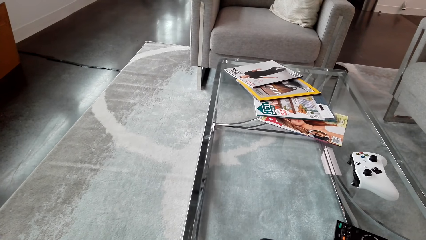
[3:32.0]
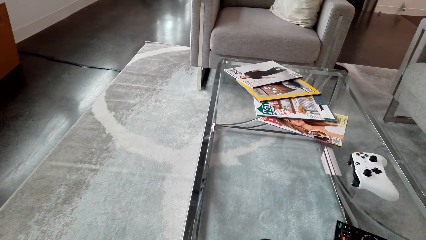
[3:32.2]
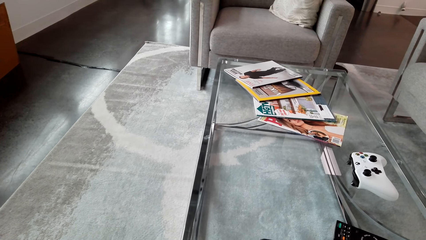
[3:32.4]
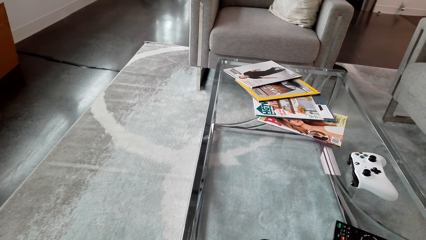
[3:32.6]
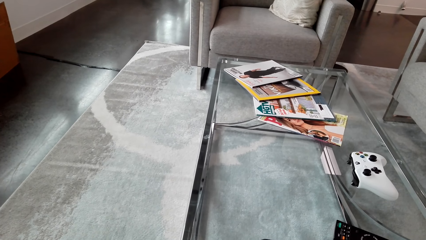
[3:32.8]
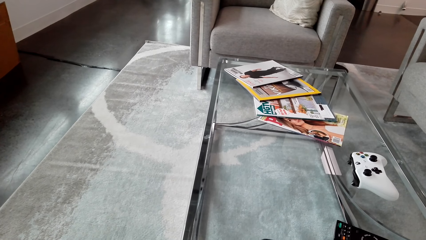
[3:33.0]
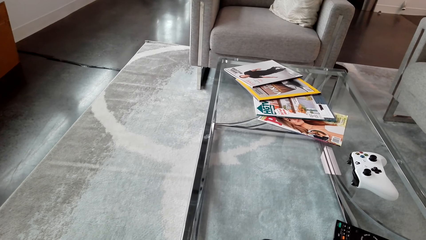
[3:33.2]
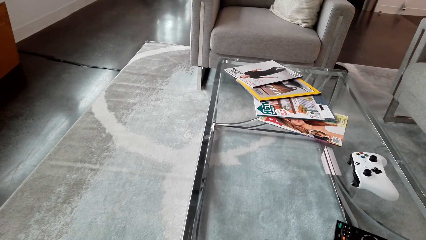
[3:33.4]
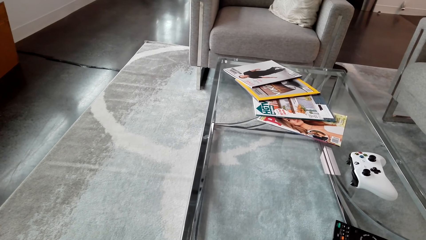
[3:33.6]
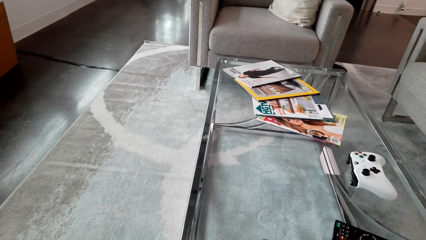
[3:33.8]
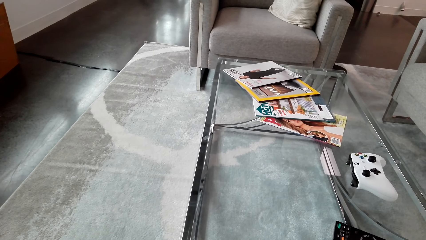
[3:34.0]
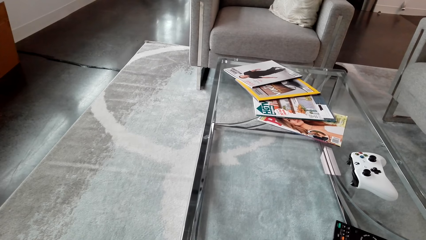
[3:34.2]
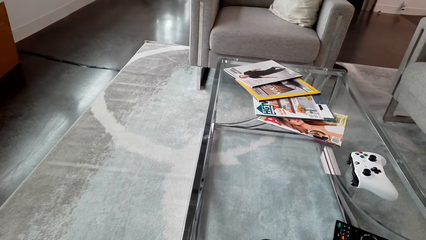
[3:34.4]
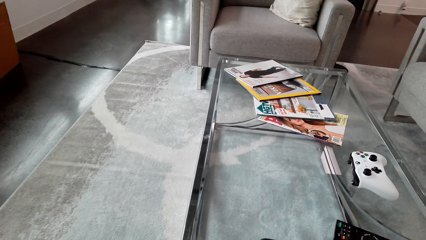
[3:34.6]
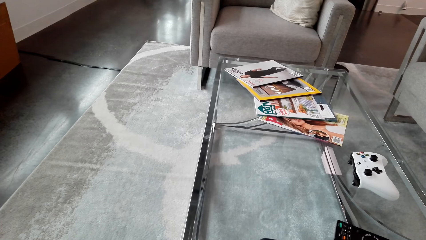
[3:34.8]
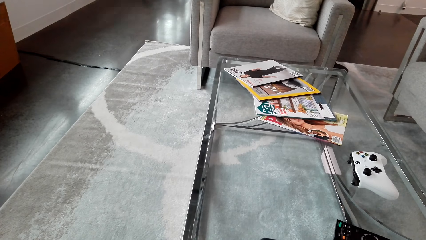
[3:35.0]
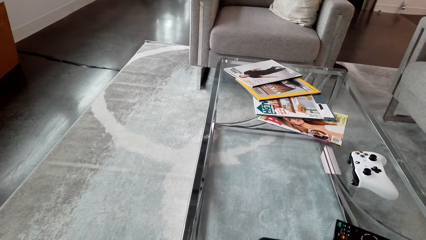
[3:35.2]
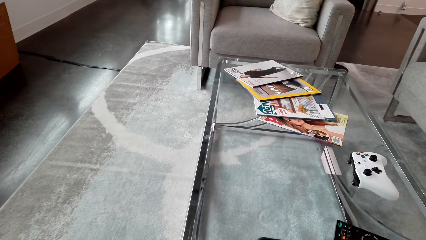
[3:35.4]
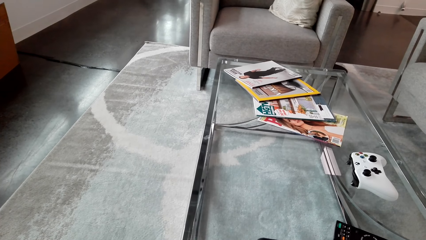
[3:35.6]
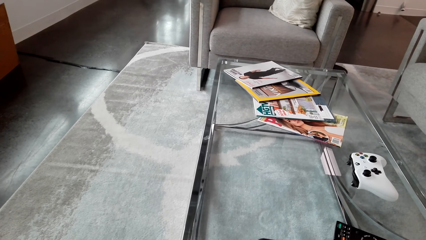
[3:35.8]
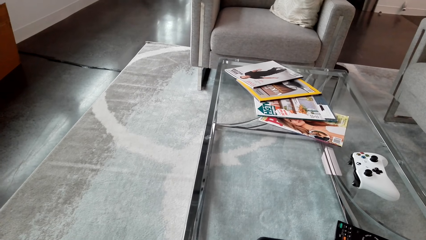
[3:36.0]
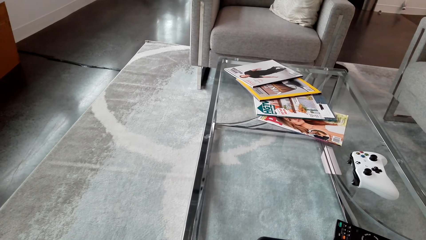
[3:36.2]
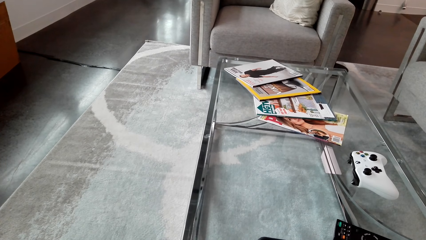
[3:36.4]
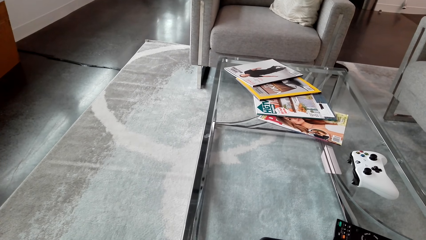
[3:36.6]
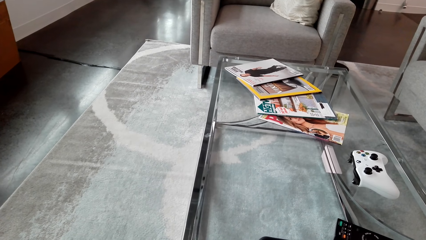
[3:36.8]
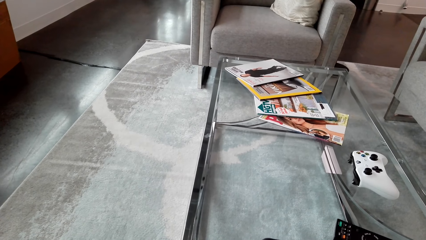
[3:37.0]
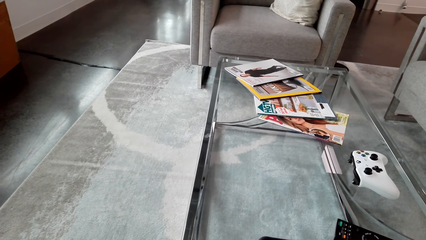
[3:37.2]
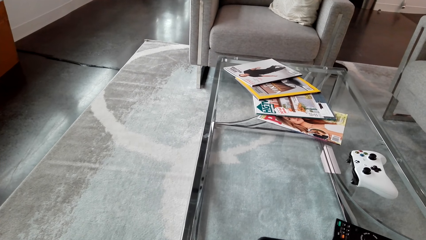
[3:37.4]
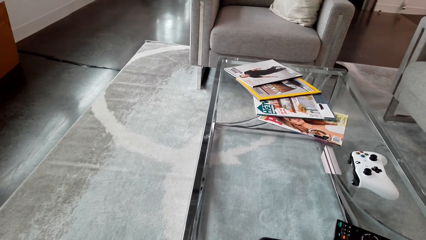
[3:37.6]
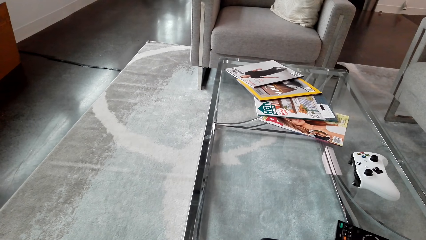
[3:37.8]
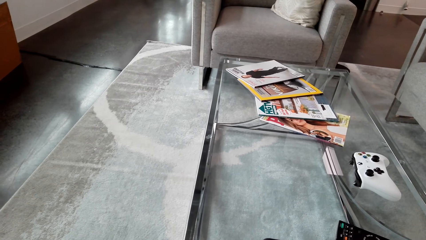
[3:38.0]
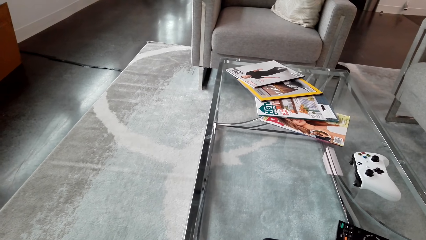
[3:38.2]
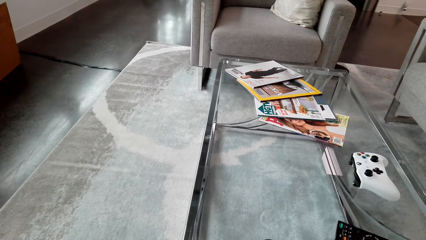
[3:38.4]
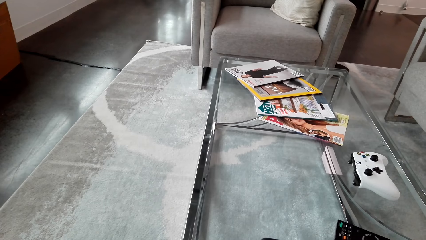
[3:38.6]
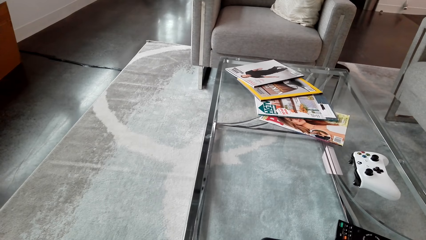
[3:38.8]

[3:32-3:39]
A man talks to the camera wearer.

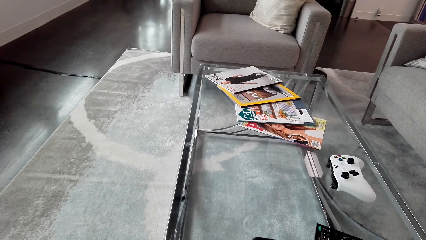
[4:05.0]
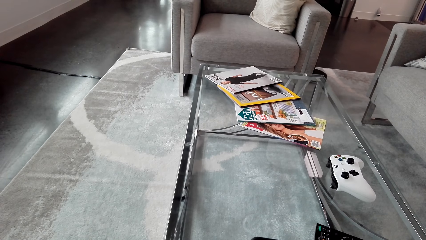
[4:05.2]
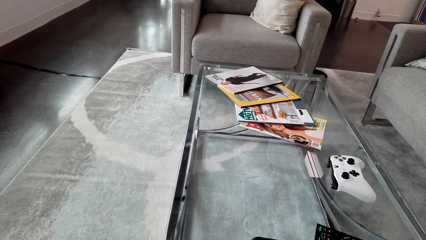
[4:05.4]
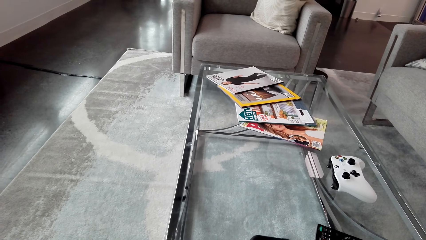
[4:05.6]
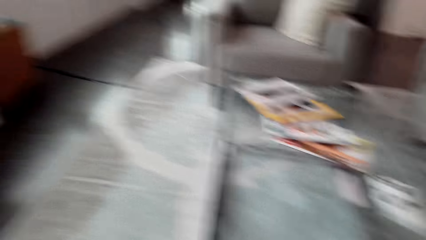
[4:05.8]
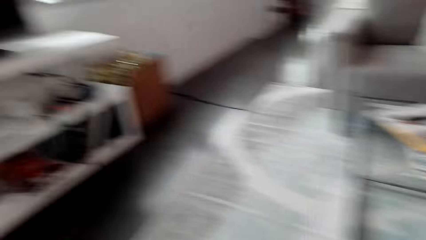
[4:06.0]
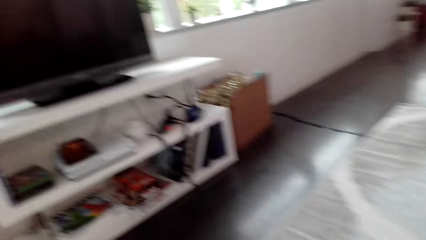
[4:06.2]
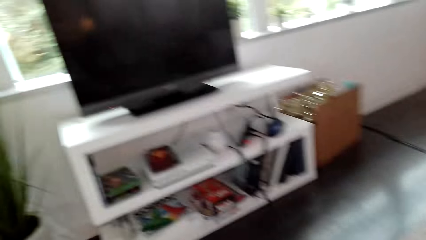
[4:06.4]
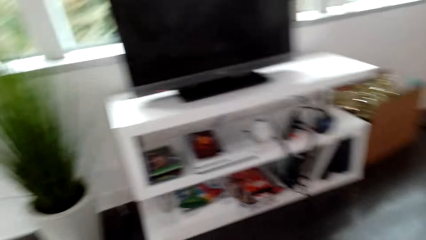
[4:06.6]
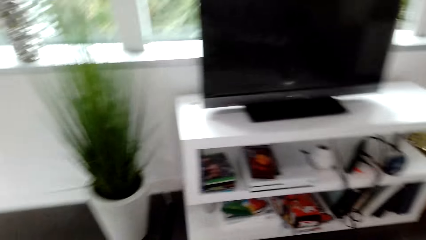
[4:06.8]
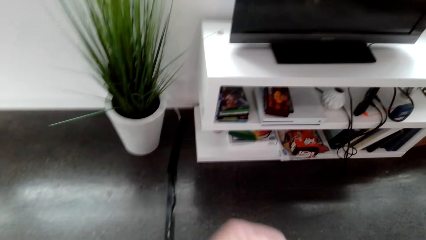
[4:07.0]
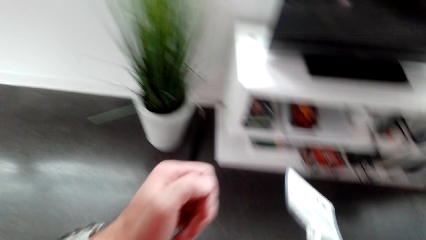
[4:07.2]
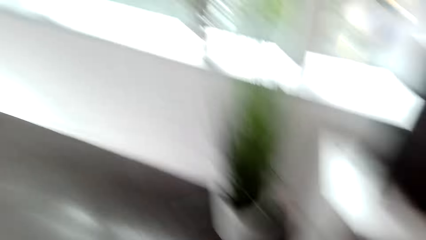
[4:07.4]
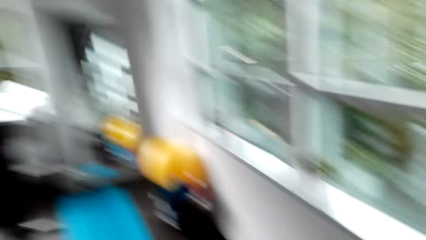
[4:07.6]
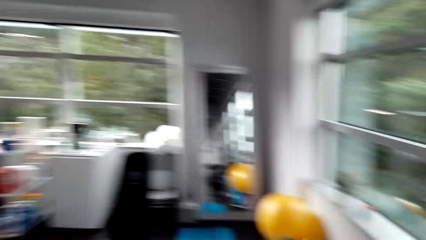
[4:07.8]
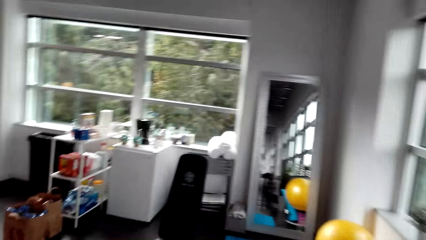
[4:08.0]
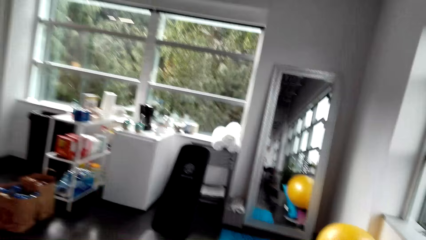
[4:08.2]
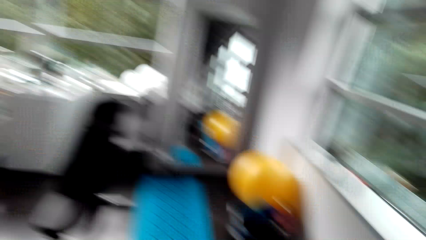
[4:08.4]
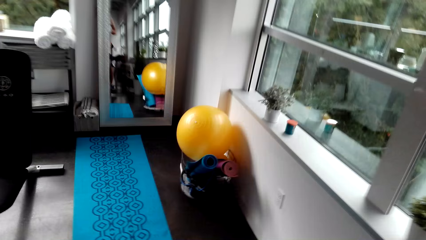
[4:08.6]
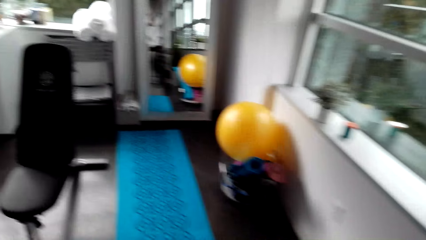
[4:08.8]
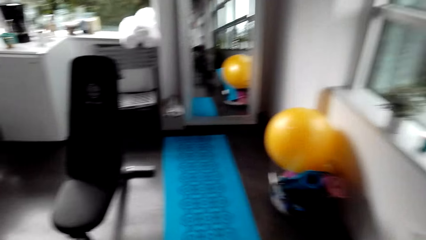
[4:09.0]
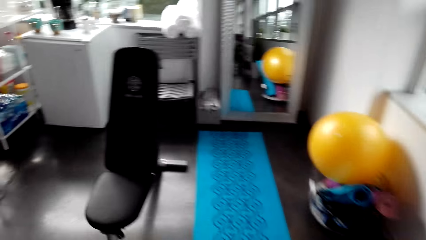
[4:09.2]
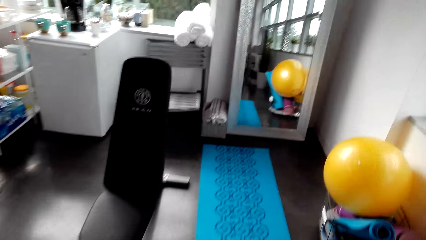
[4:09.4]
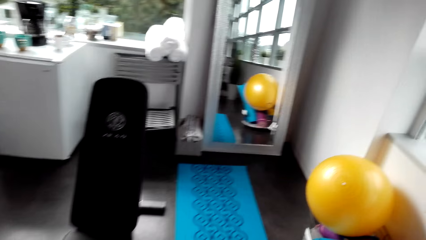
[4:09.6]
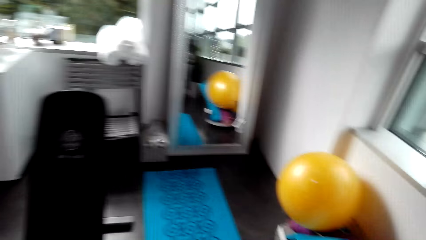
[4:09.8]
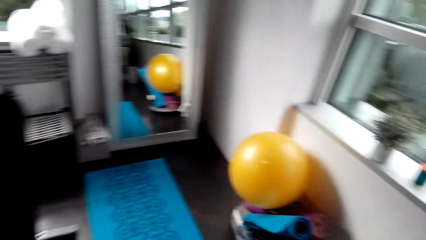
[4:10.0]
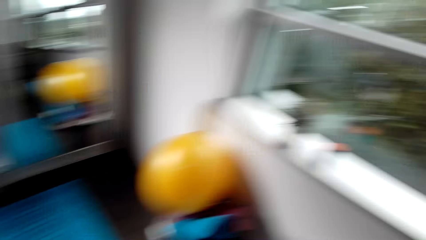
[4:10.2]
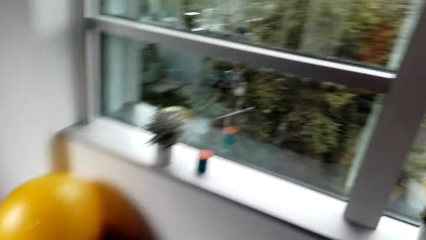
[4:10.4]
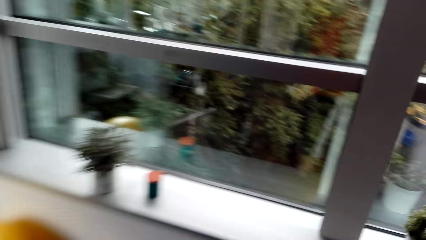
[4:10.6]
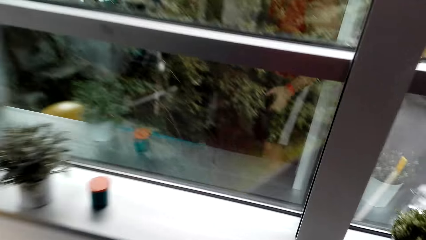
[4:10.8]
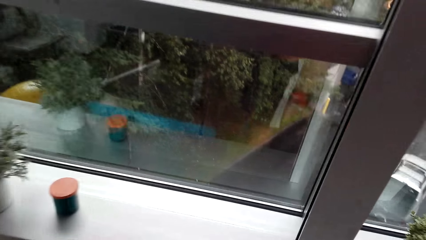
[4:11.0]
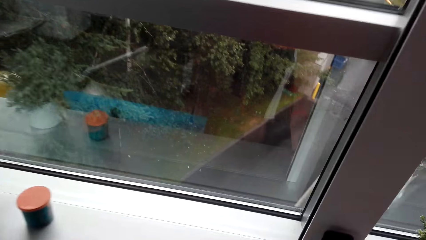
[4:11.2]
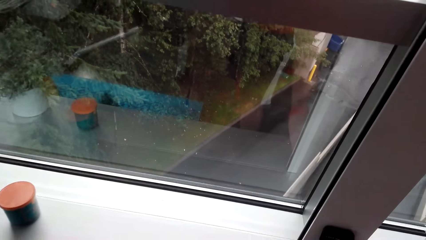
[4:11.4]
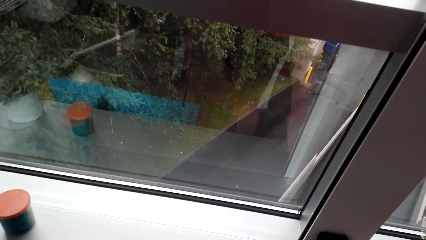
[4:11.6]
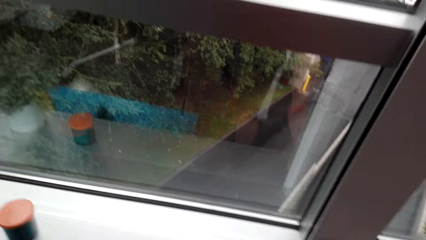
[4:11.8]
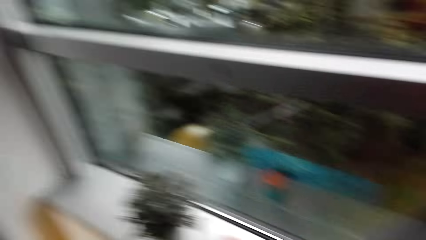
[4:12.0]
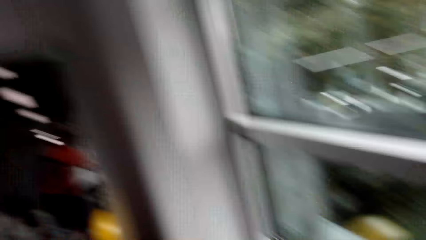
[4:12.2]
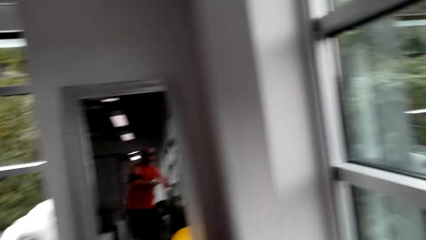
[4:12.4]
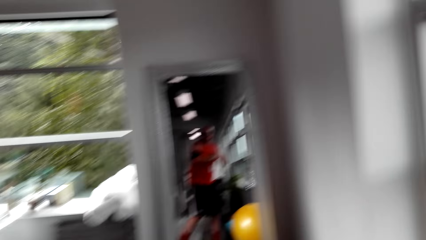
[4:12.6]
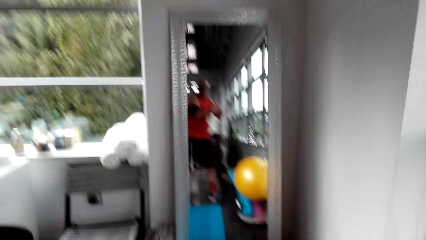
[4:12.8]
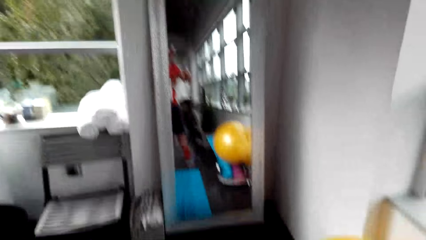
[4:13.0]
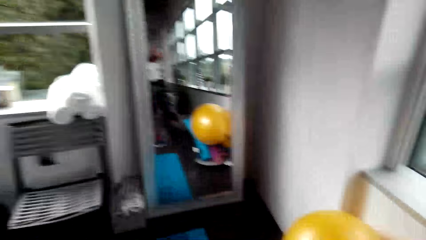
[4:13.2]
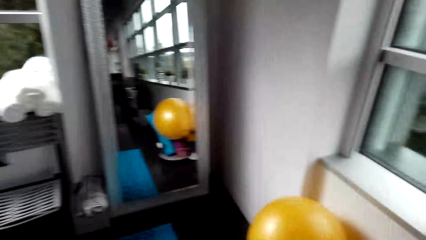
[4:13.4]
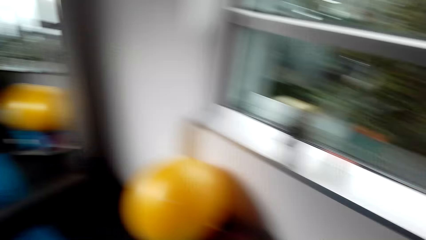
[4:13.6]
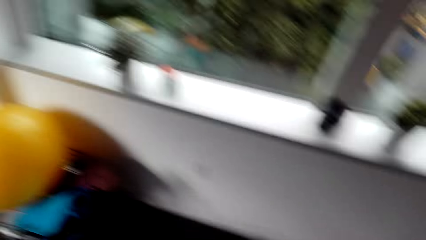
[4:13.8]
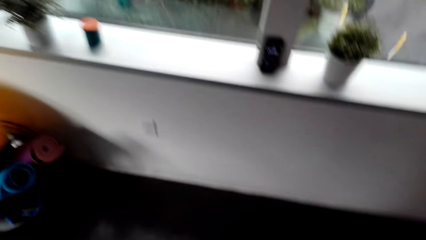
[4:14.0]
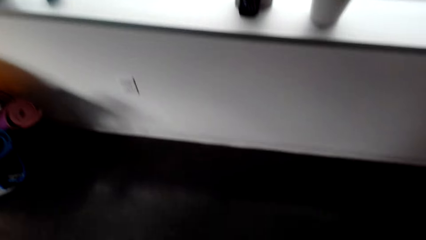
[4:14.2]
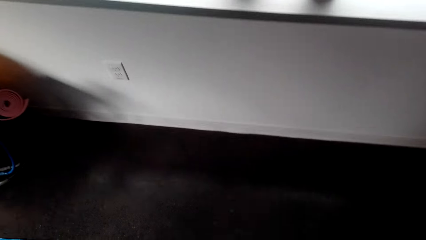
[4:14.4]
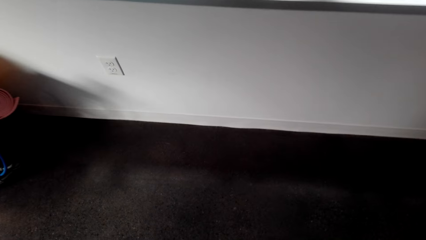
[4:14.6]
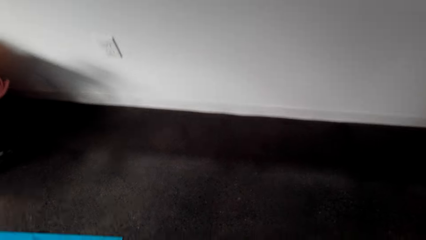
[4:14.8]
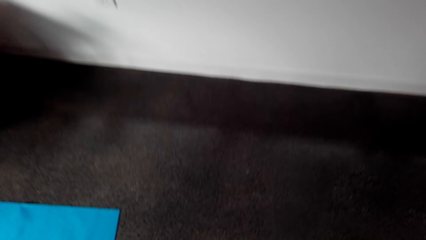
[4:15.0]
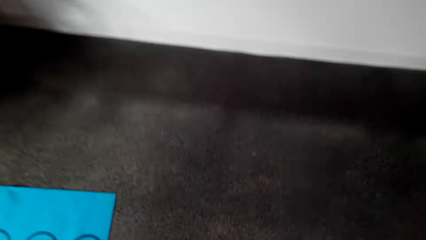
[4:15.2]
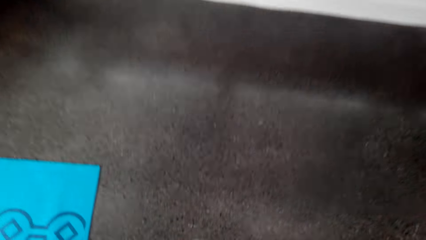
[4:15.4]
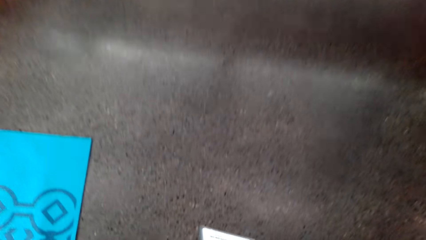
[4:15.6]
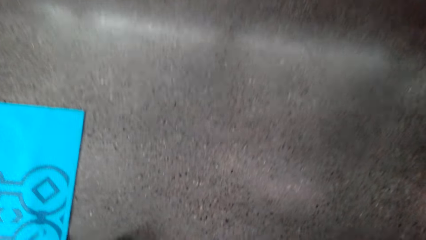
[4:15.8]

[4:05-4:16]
The camera wearer gets up, walks around the house and puts down the phone.
